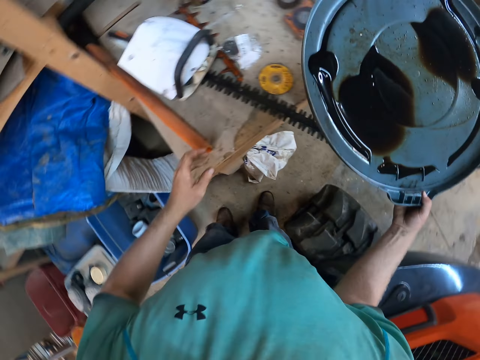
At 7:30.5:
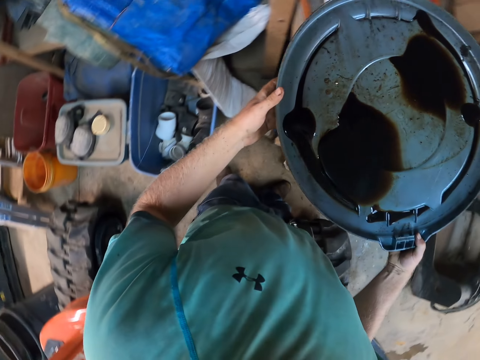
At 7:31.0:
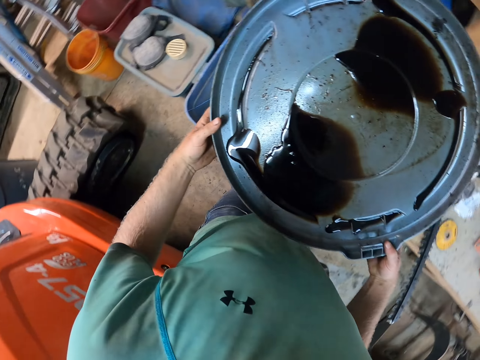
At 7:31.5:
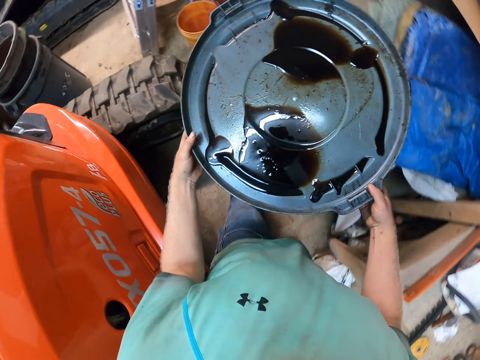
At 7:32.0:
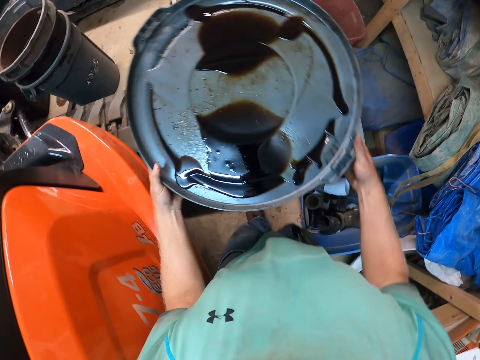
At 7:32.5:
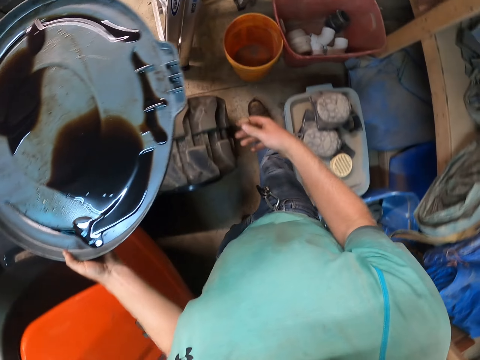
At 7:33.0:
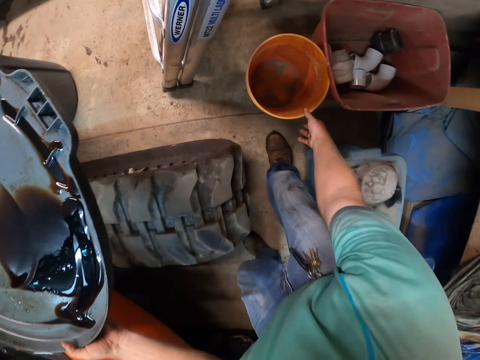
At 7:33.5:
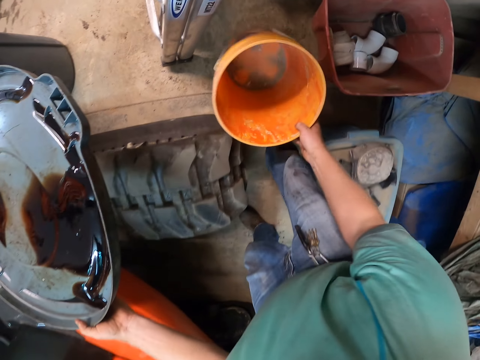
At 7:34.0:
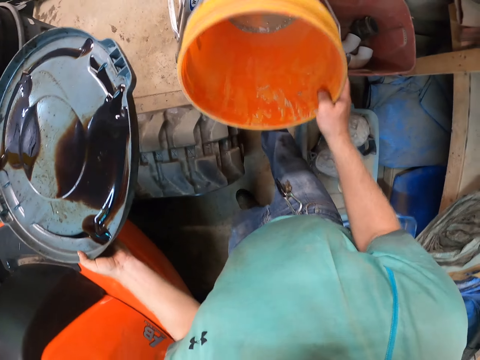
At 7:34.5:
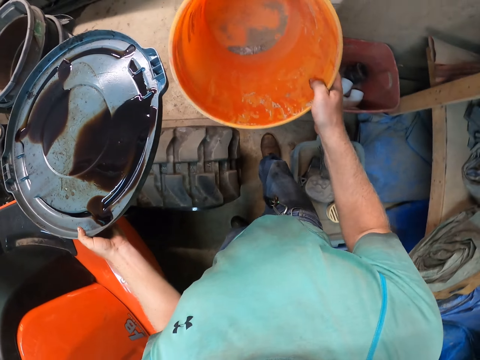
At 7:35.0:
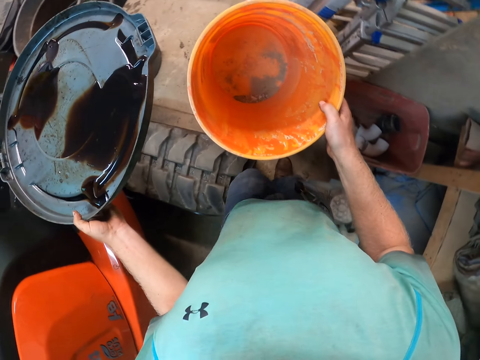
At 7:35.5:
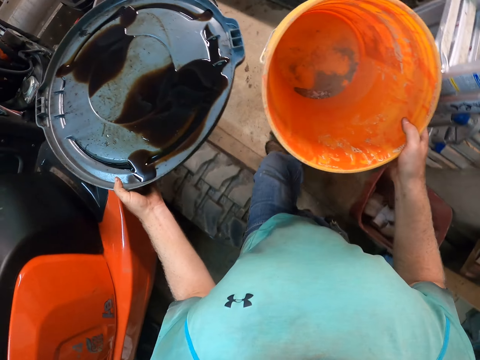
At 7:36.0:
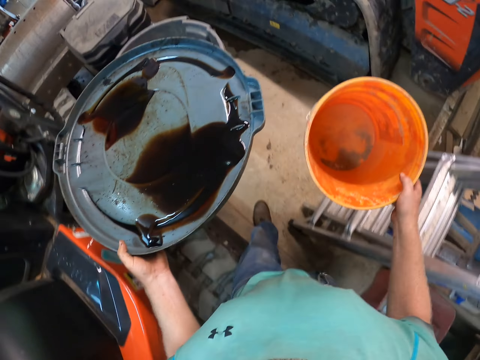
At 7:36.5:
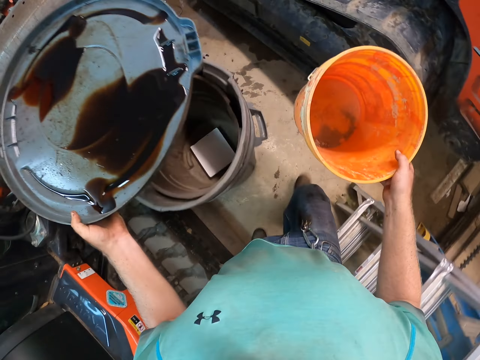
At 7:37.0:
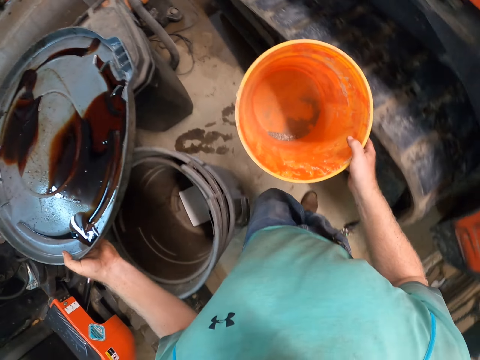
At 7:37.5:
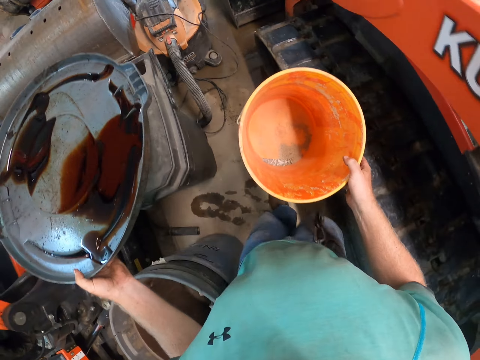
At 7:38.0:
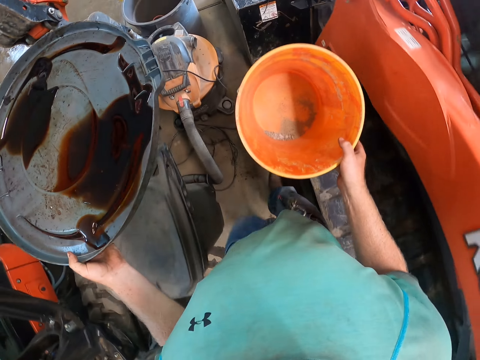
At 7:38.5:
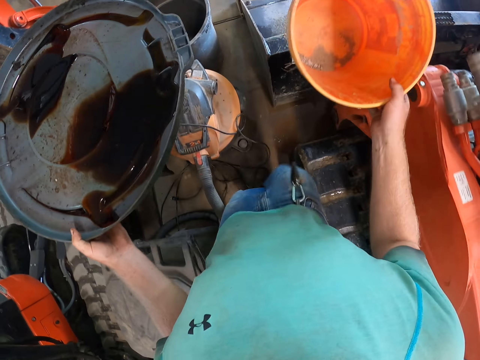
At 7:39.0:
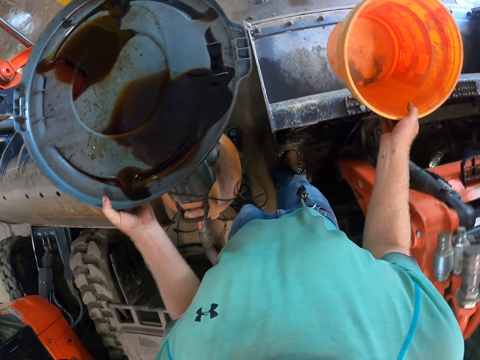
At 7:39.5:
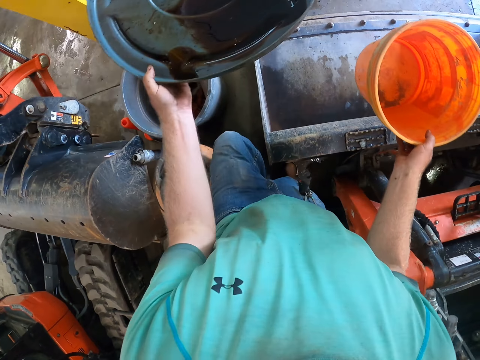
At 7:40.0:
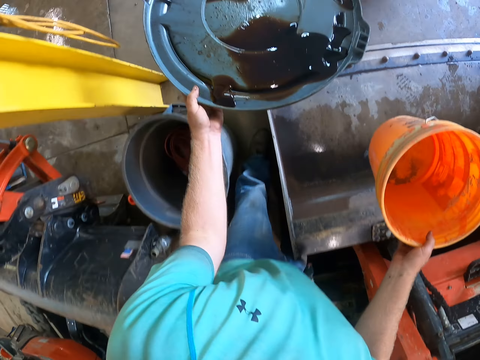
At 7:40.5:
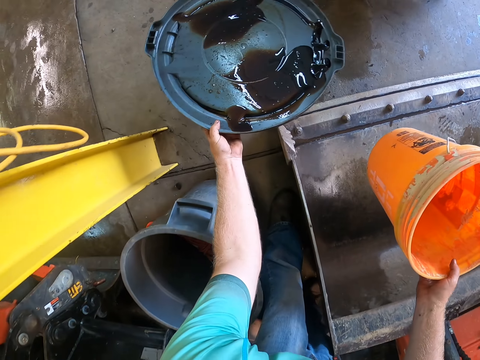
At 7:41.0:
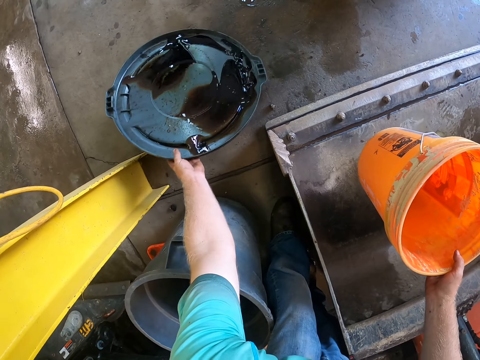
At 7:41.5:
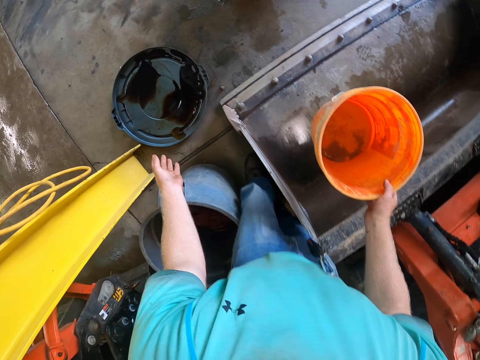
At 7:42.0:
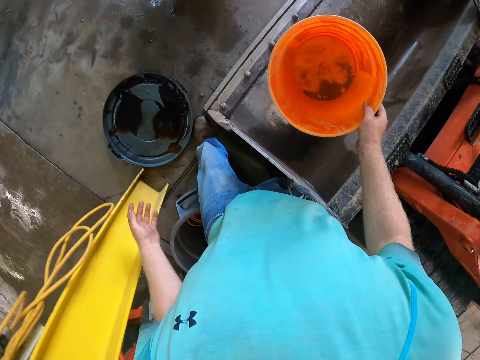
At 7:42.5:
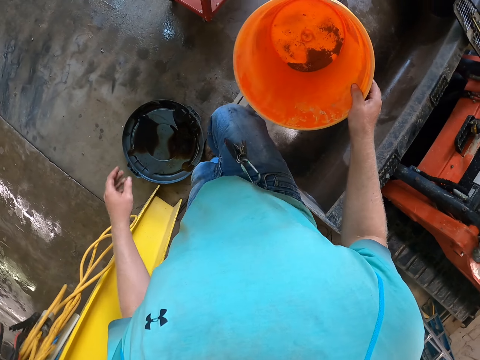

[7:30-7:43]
The camera wearer holds the bucket cover with both hands. He holds the bucket cover with his left hand. He picks a bucket from the ground with his right hand. He places the bucket cover in his left hand on the ground.

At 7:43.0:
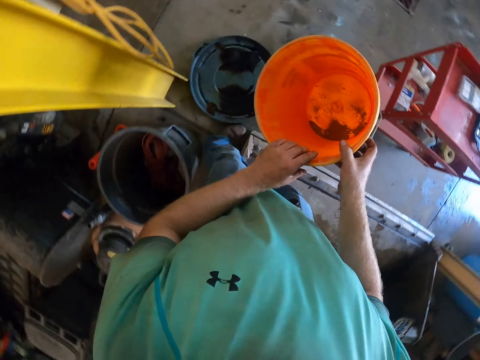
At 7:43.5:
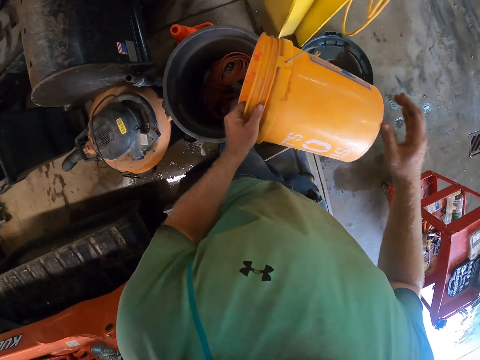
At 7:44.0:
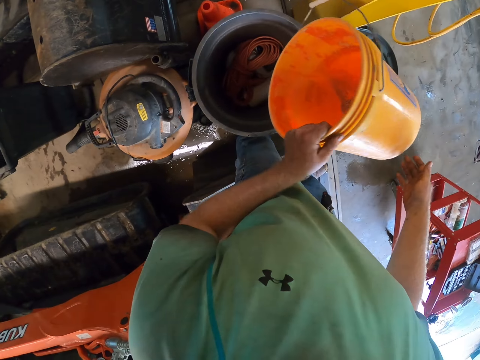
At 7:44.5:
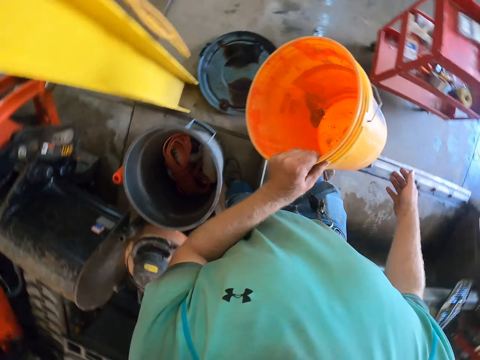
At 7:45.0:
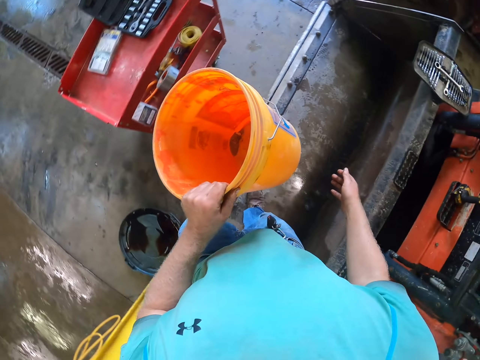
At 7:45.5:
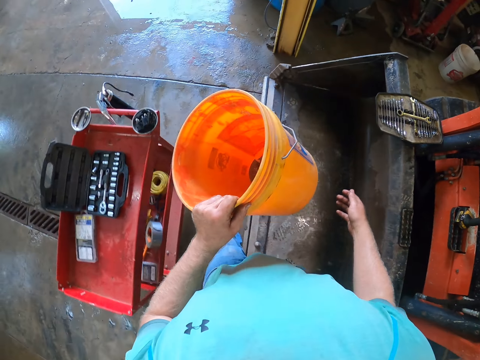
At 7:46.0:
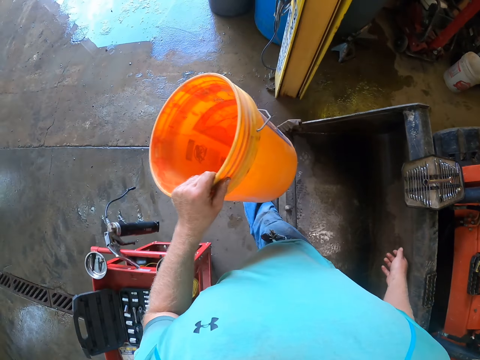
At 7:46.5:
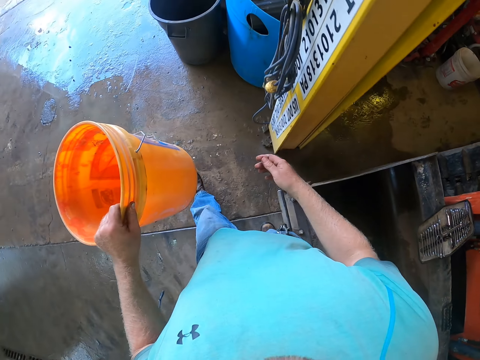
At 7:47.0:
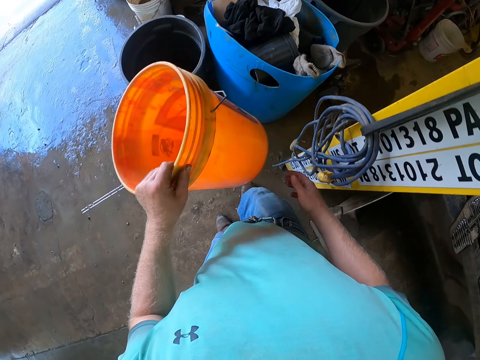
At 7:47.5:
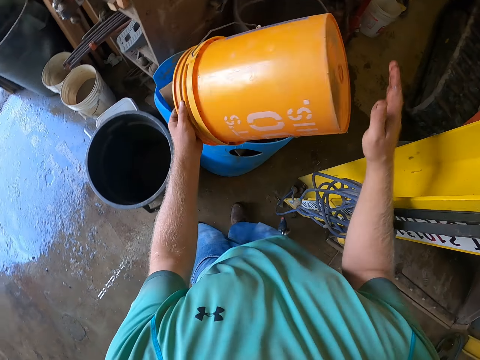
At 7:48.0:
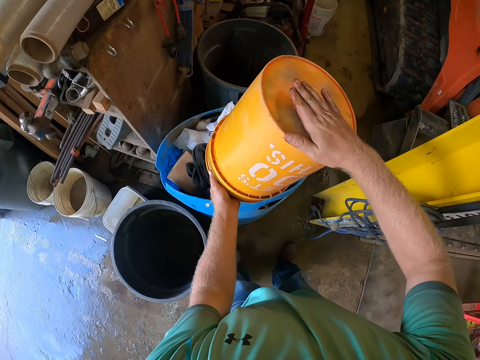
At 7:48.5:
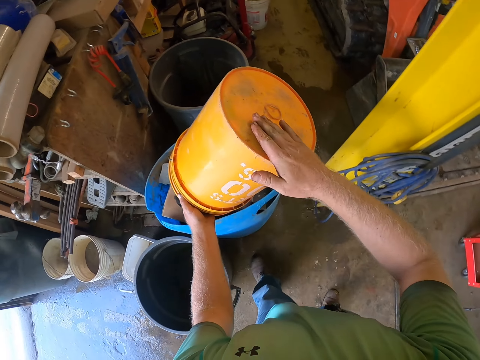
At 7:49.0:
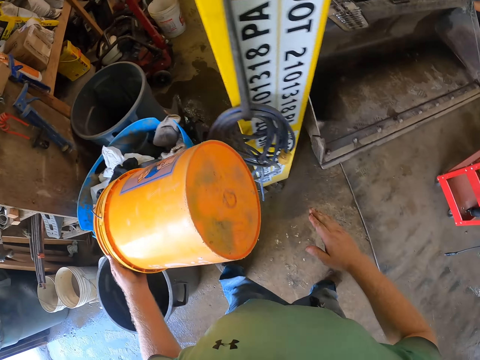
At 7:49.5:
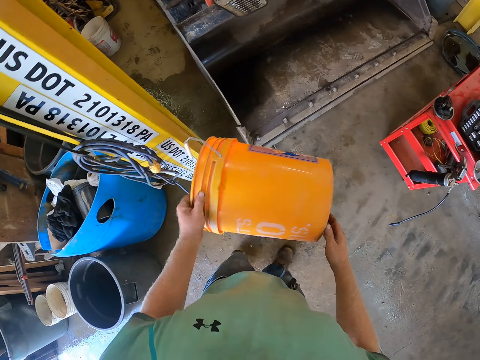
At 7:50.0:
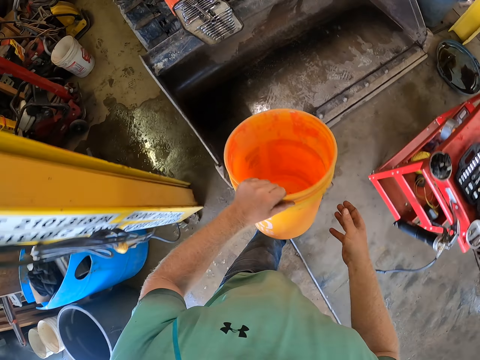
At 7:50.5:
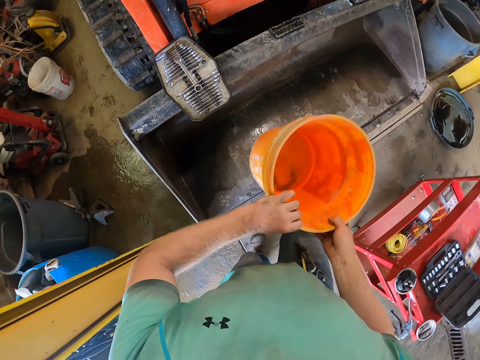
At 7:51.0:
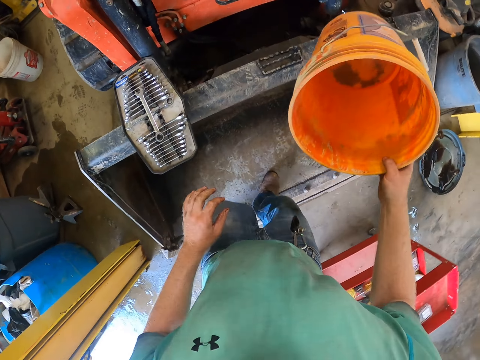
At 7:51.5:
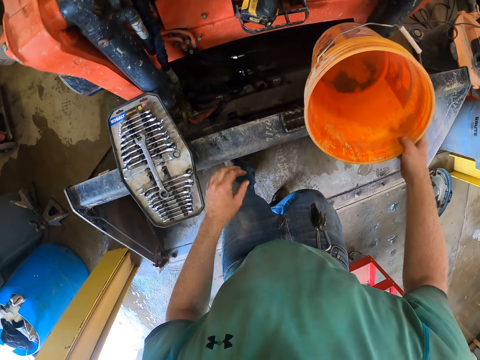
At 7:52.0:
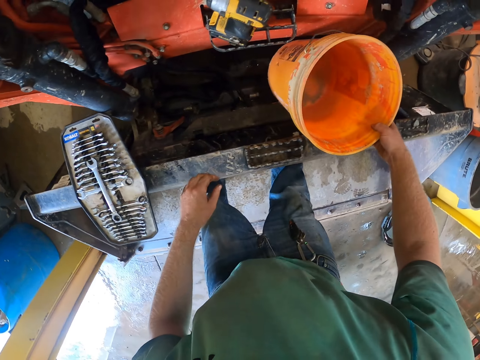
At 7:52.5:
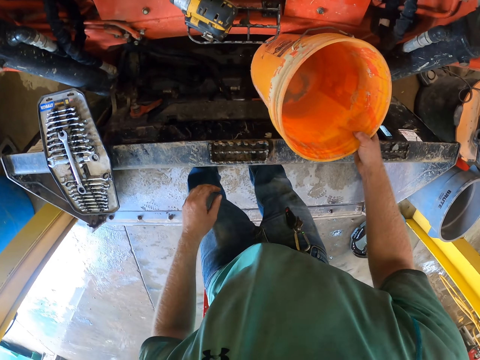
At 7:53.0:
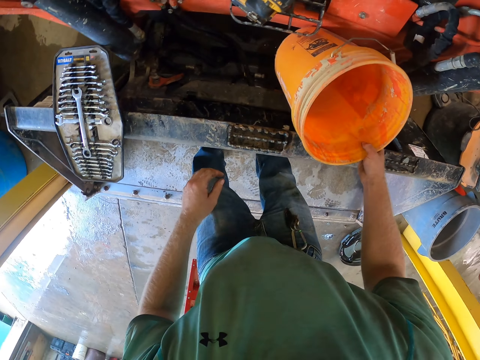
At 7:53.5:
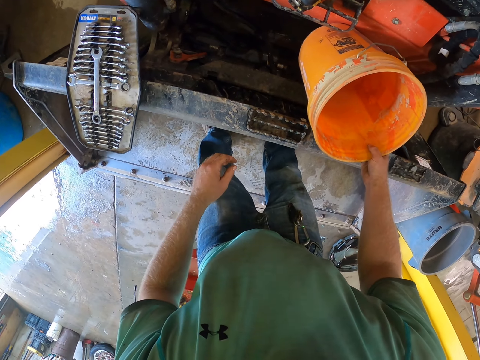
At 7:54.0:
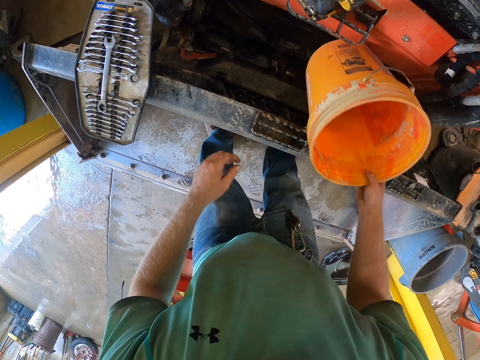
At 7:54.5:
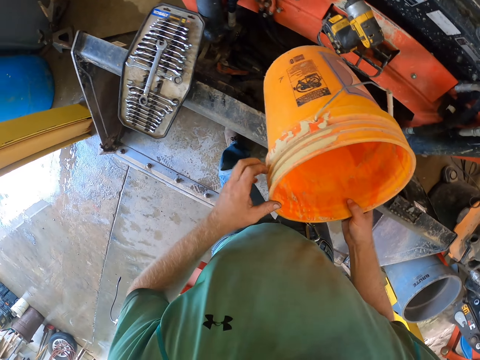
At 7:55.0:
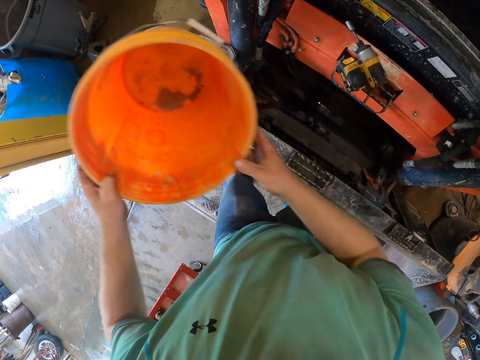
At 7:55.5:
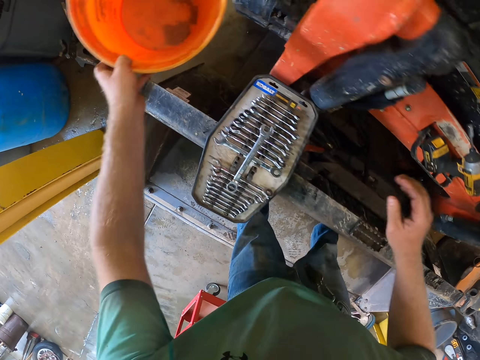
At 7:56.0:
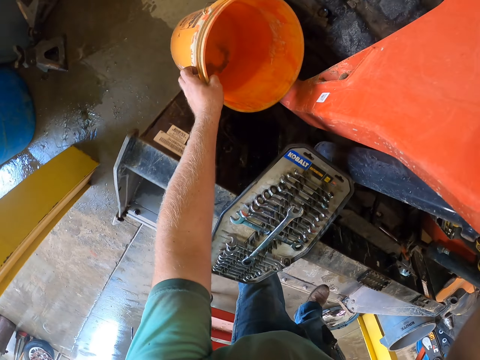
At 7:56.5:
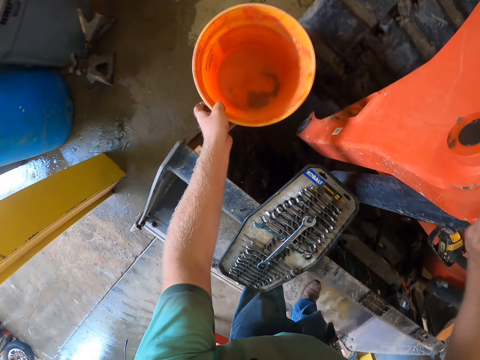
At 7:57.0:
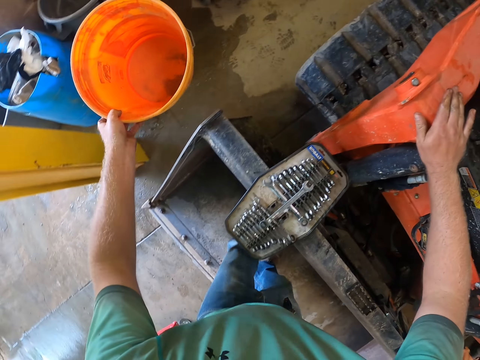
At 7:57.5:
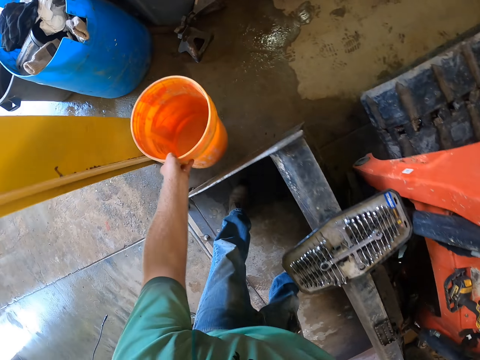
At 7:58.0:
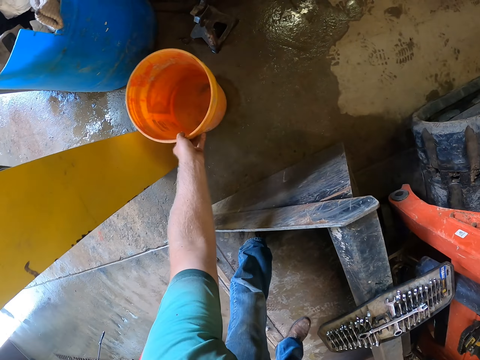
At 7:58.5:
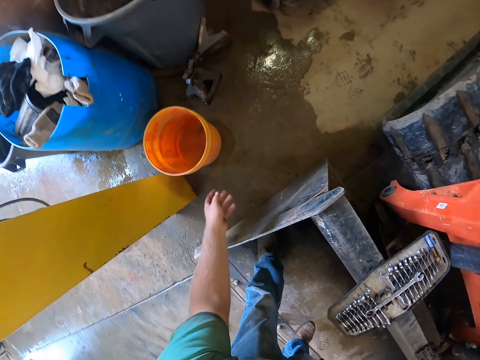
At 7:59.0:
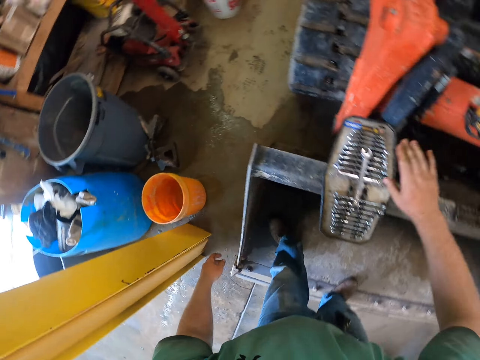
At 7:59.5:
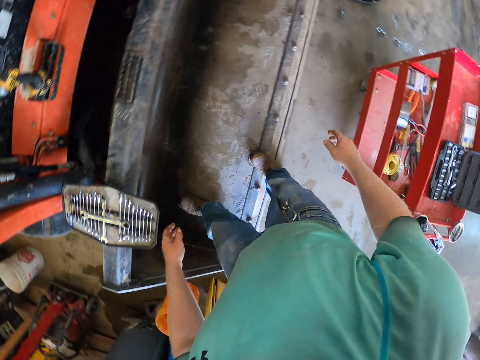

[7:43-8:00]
The camera wearer holds the bucket with both hands. He turns the bucket with his left hand. He walks around. He hits the bucket in his left hand with his right hand. He pours the dust. He passes the bucket from his left hand to his right hand. He places the bucket in his right hand on the caterpillar. He lifts the bucket from the caterpillar with his right hand. He passes the bucket from his right hand to his left hand. He places the bucket on the caterpillar with his left hand. He places his right hand on the caterpillar. He drops the bucket on the ground with his left hand.
